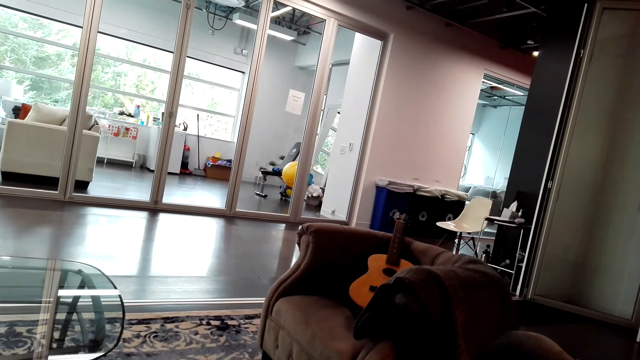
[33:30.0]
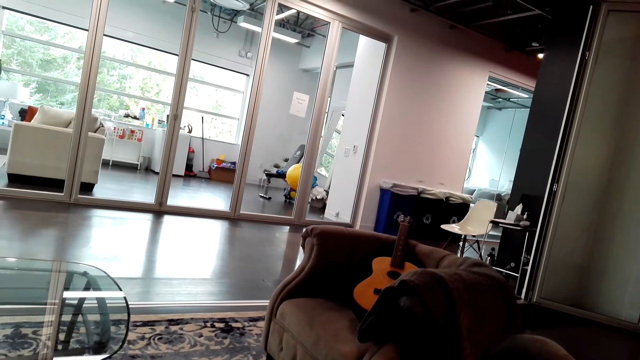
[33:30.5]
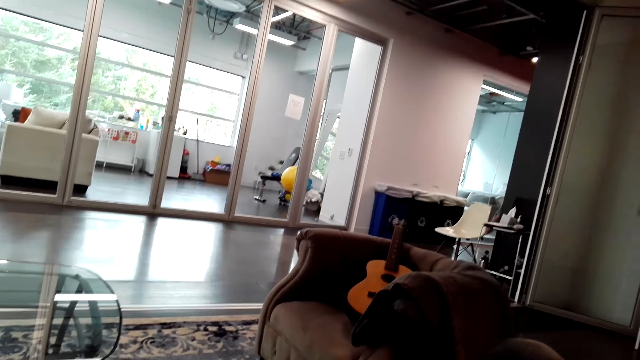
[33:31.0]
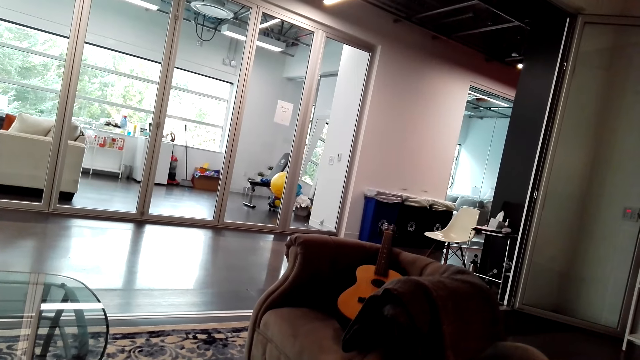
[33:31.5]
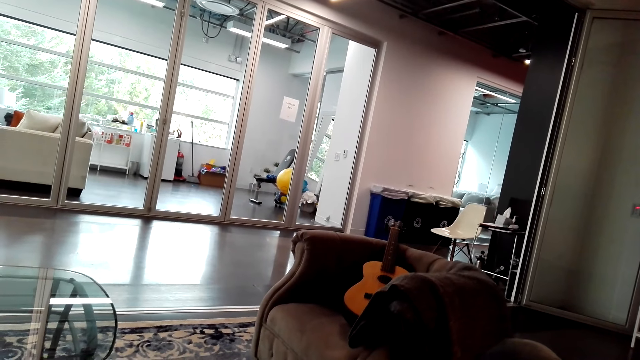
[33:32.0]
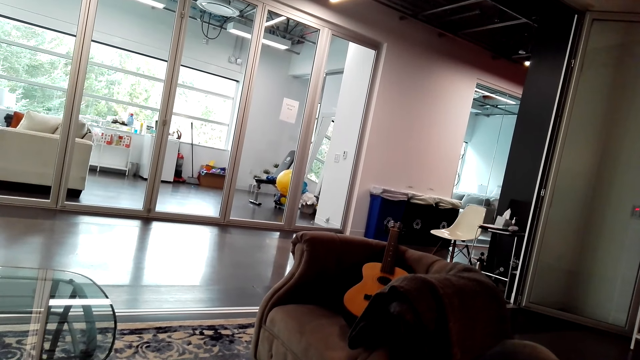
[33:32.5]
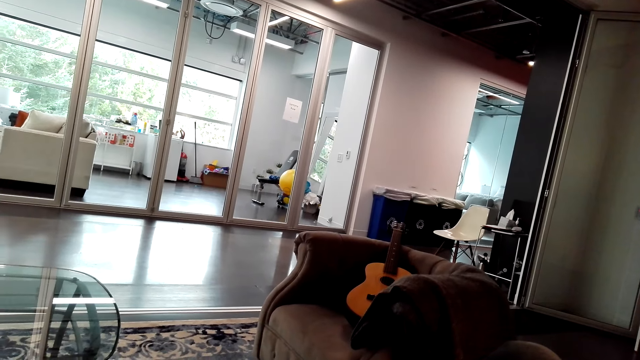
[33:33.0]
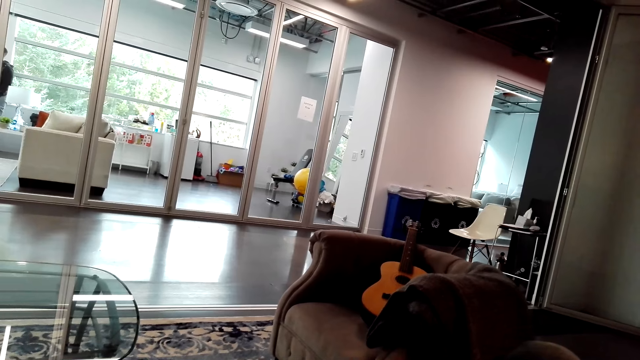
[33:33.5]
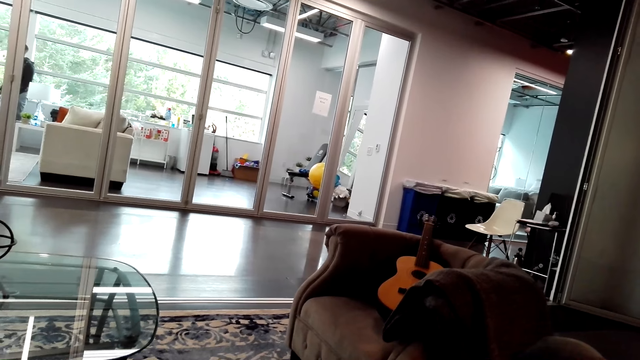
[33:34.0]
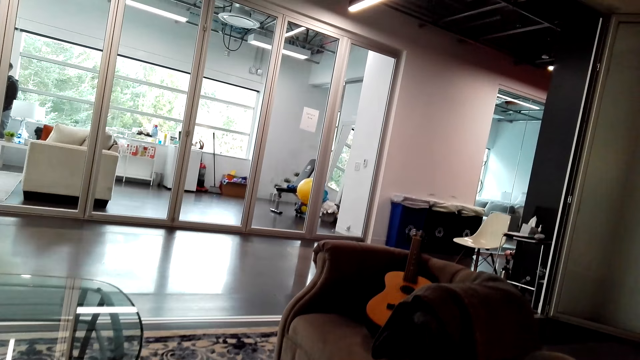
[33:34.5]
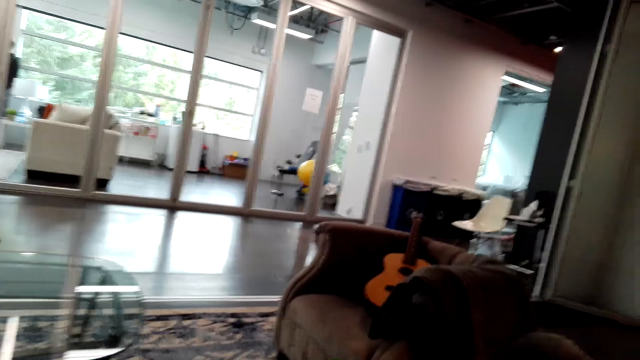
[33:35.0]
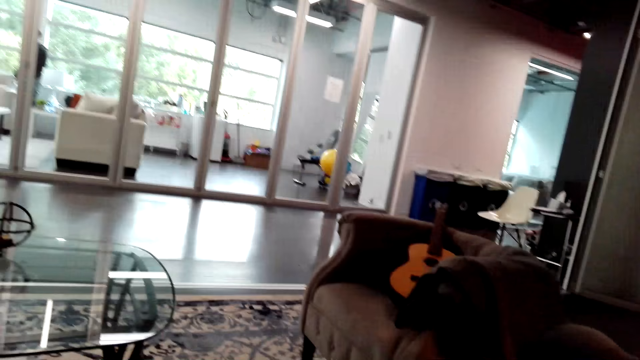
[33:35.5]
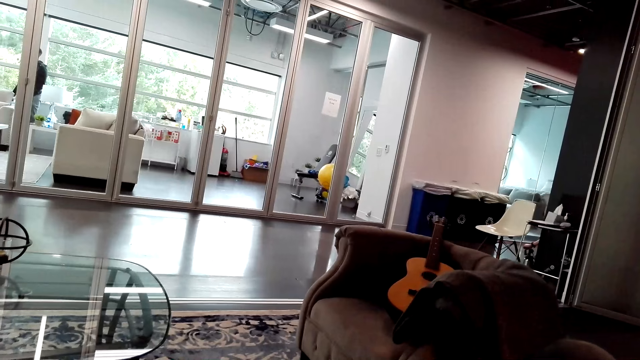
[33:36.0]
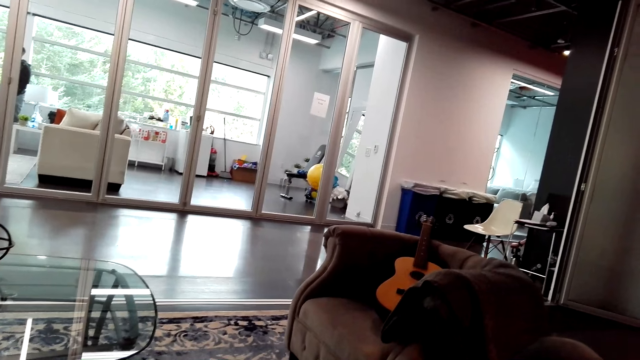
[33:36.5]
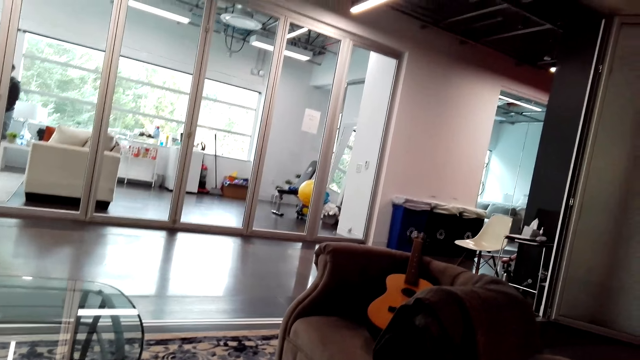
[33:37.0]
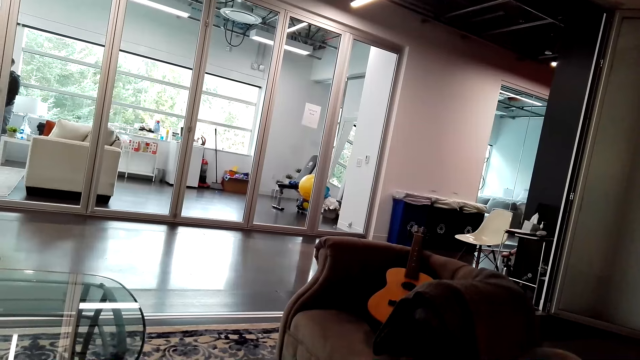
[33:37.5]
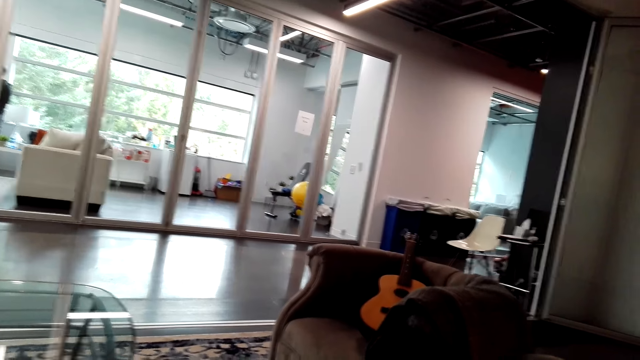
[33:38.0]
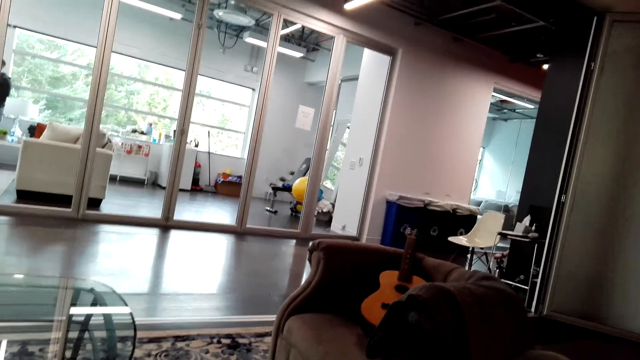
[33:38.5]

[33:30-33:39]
The other man sits down. The first man stands in the room.

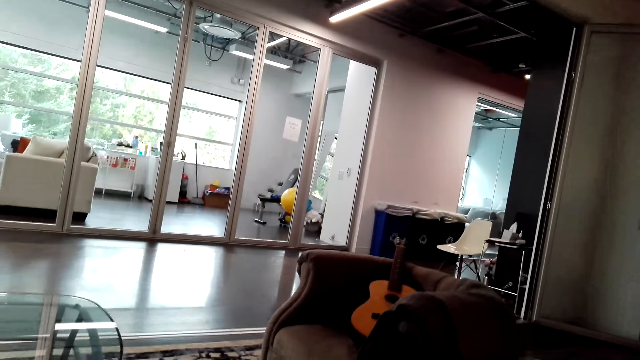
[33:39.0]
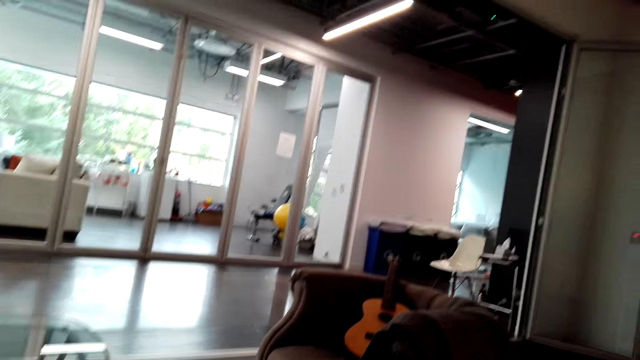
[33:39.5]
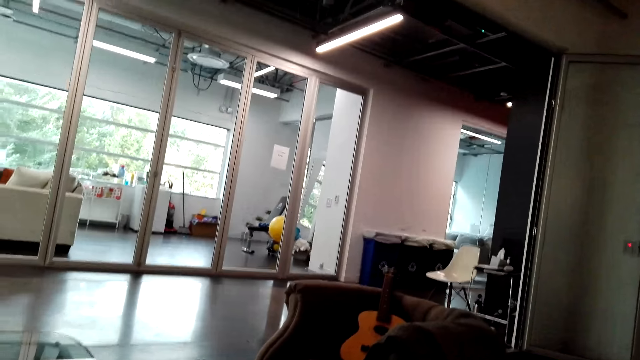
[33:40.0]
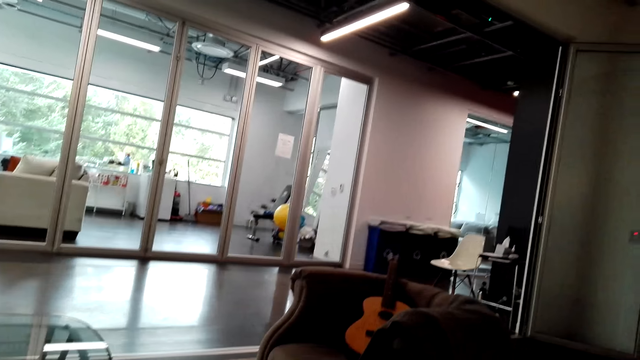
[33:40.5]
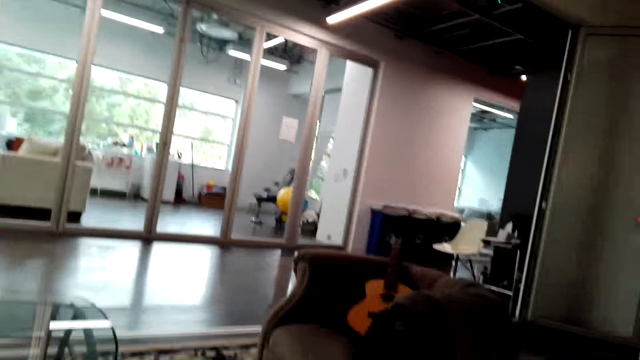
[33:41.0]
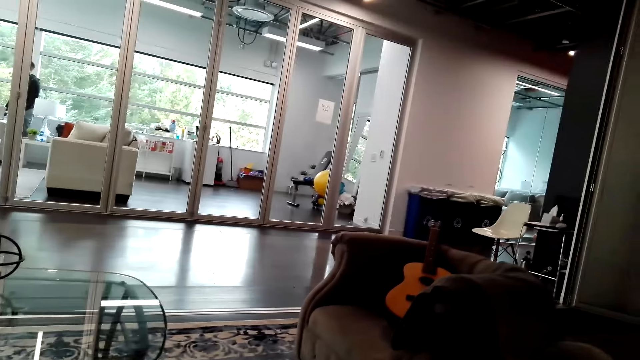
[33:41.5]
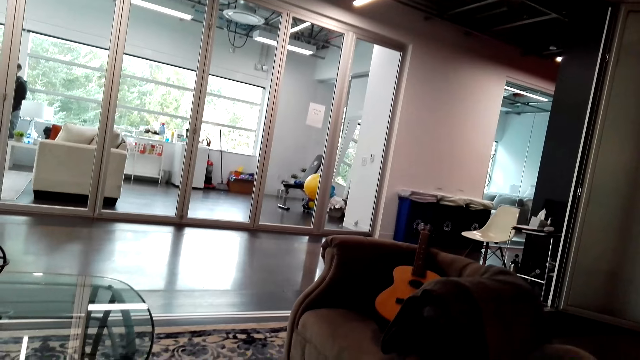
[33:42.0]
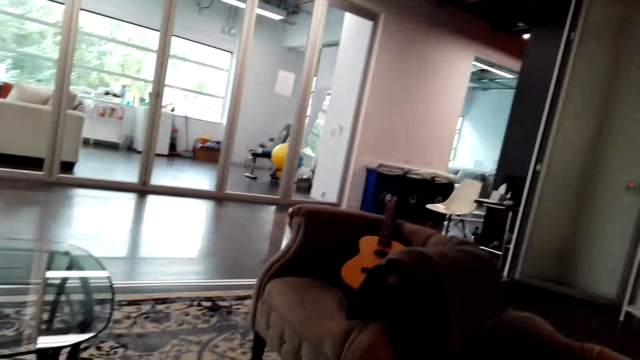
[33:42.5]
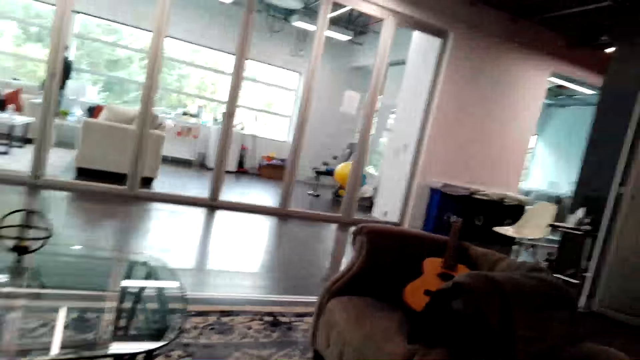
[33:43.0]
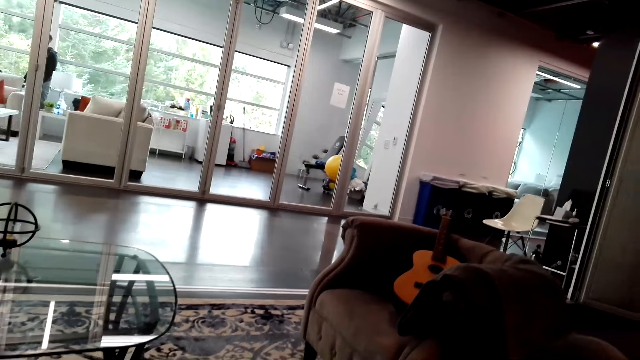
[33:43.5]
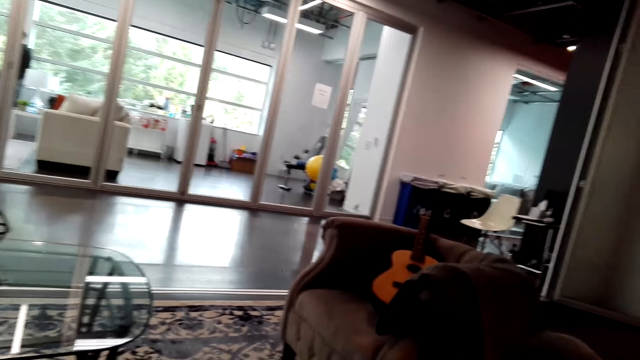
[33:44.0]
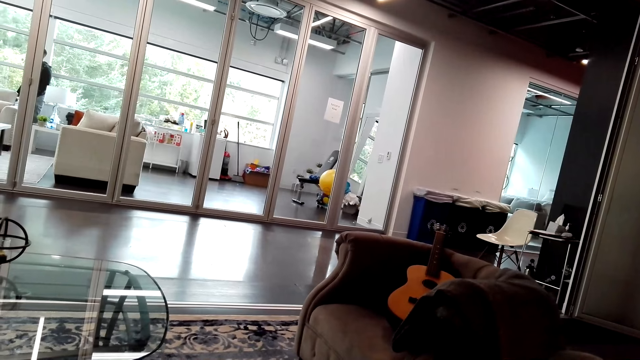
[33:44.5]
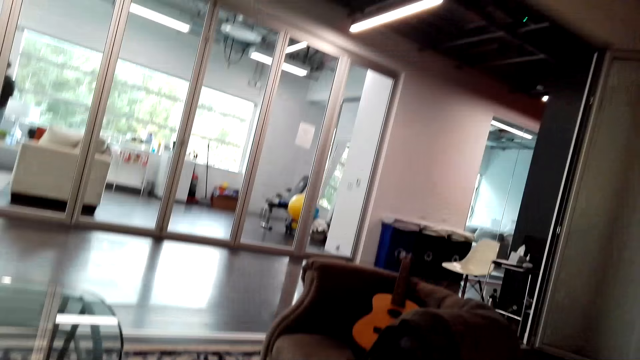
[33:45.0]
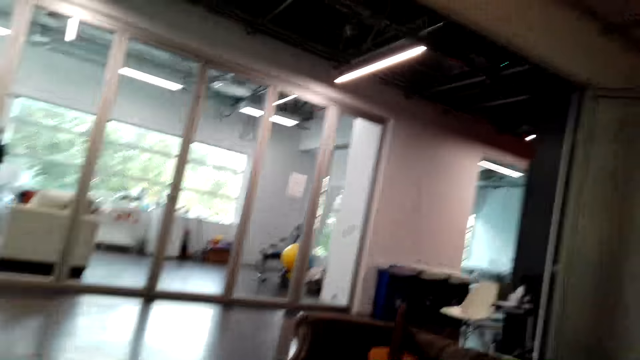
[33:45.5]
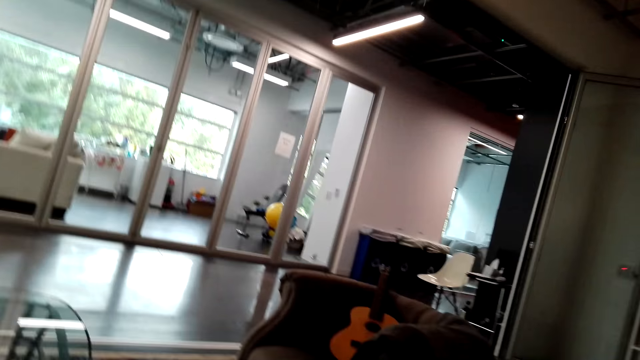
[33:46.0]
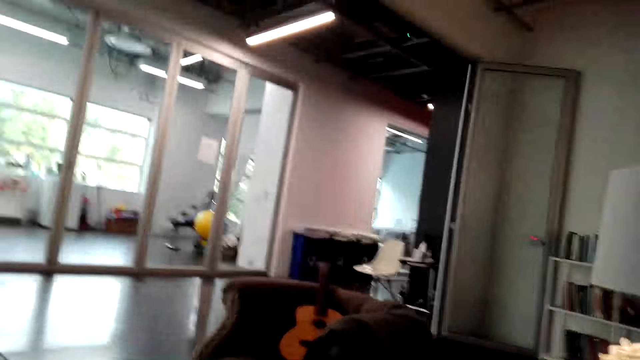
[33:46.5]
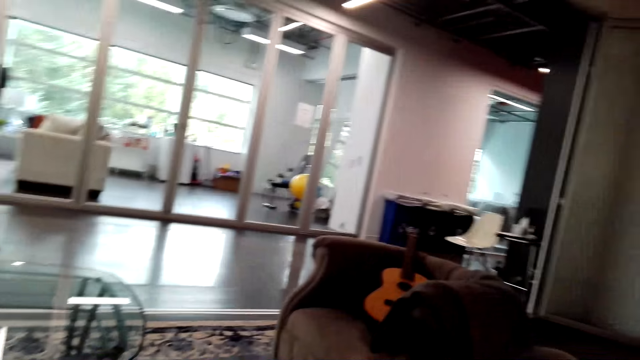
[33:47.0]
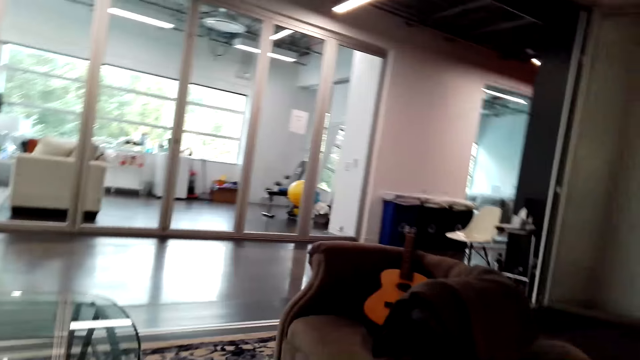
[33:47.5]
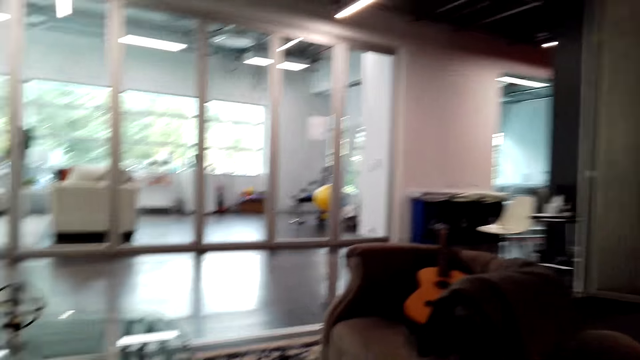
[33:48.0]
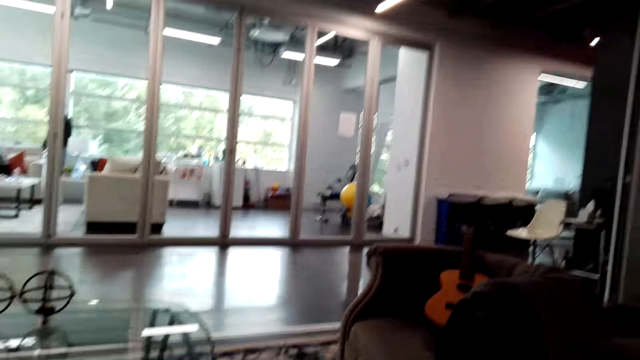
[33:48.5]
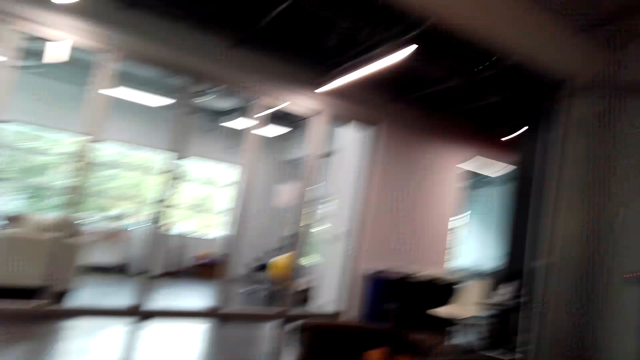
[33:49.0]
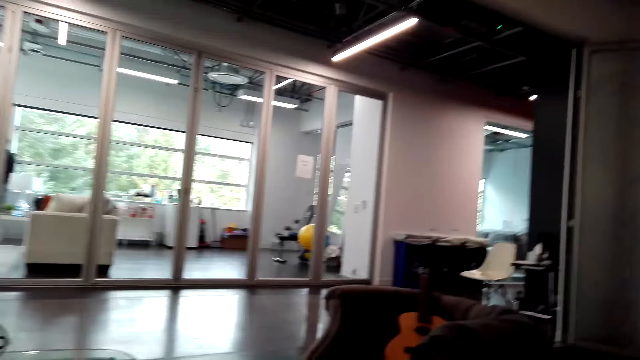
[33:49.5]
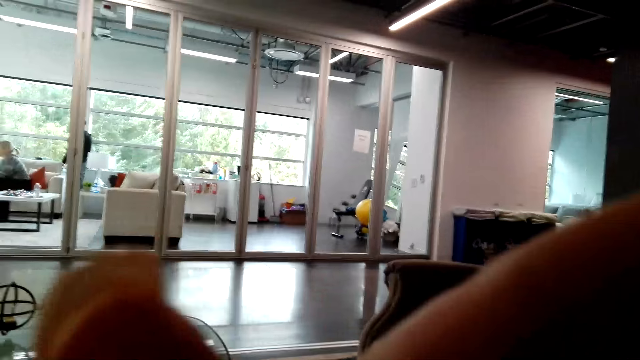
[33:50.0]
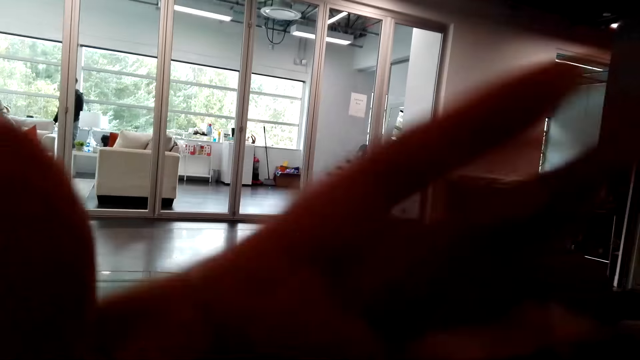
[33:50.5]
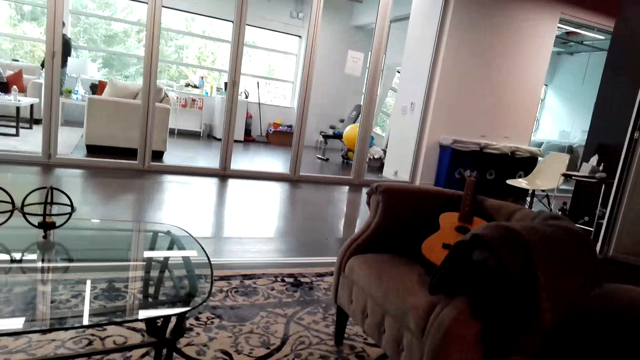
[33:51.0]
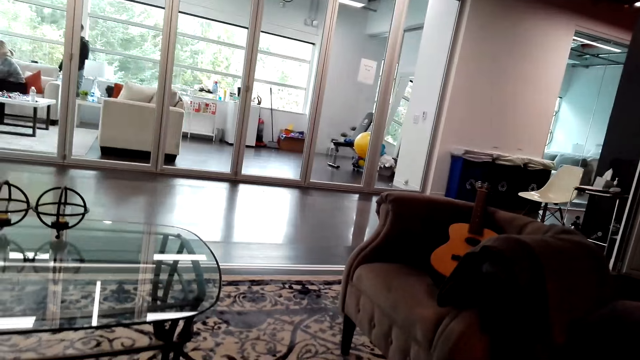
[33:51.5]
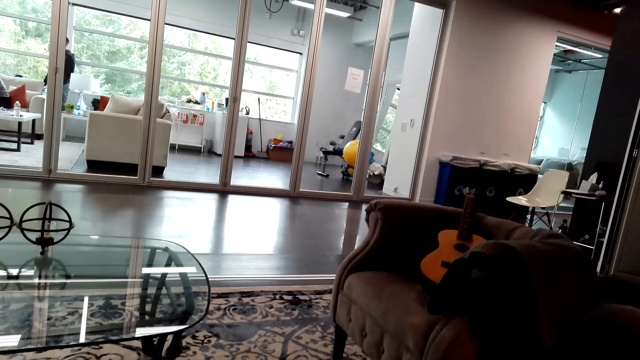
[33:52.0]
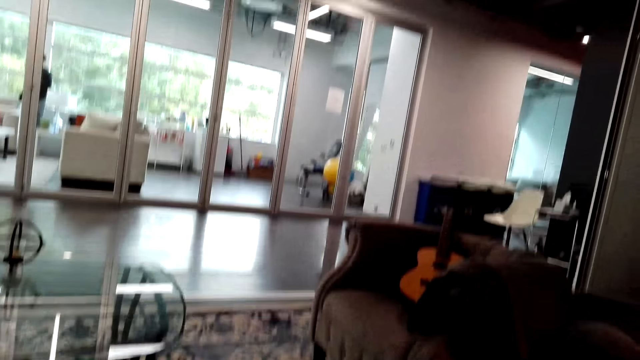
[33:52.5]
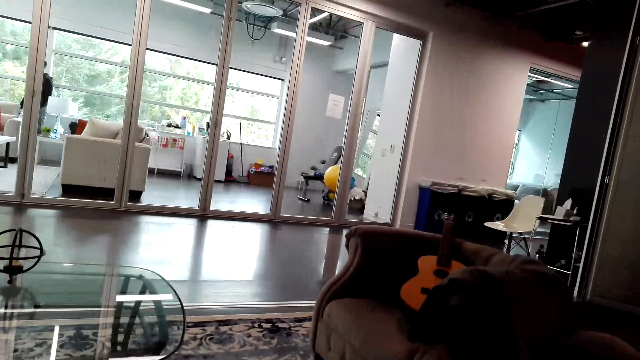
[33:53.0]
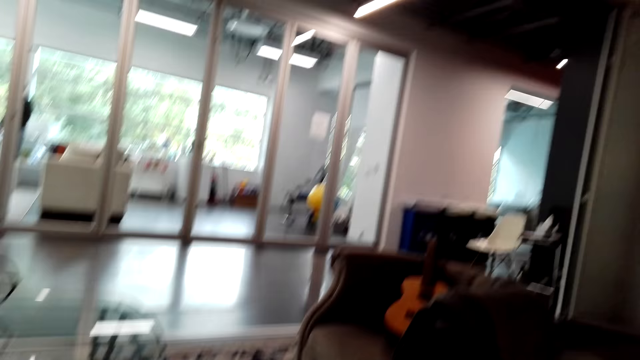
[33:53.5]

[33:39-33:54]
The first man stands in the room repeatedly. The lady sits on the sofa set. The camera wearer adjusts the camera.
